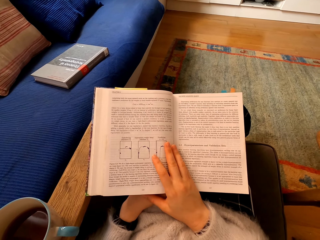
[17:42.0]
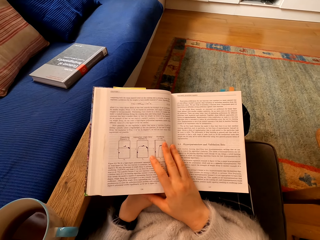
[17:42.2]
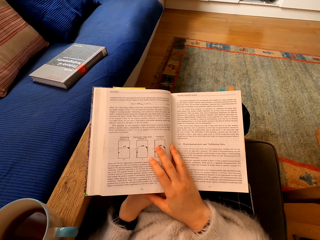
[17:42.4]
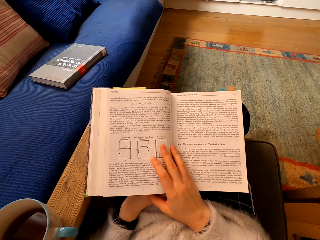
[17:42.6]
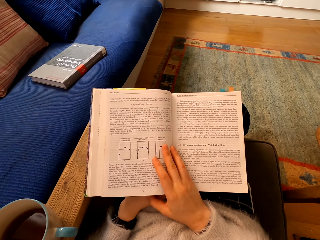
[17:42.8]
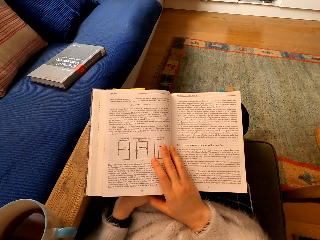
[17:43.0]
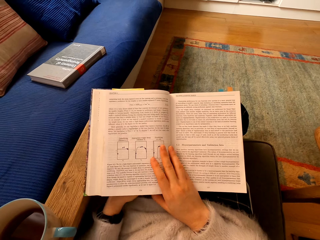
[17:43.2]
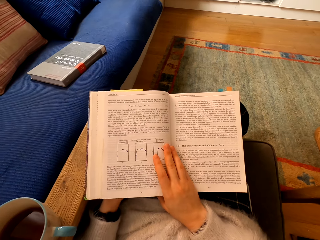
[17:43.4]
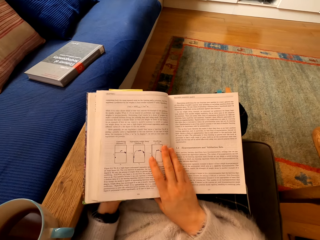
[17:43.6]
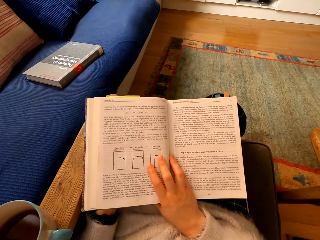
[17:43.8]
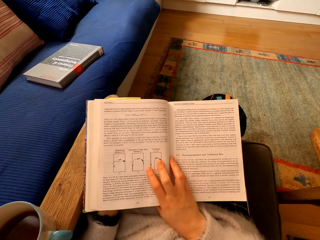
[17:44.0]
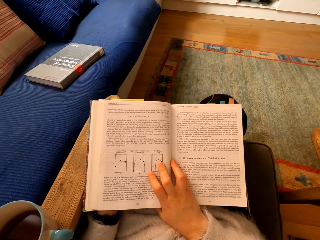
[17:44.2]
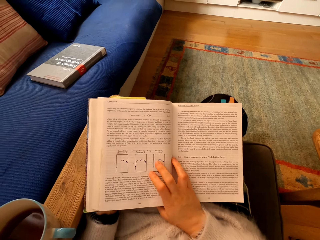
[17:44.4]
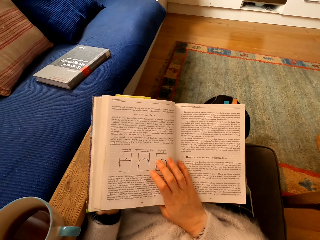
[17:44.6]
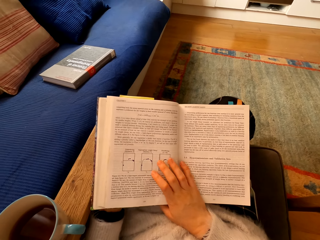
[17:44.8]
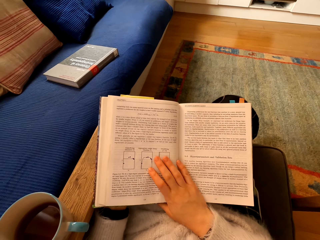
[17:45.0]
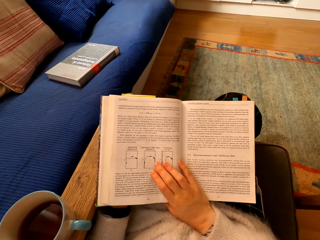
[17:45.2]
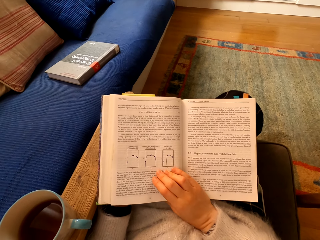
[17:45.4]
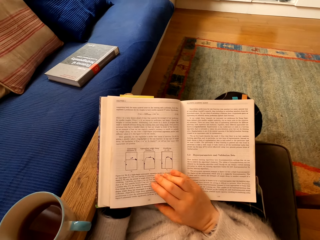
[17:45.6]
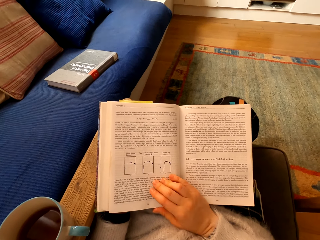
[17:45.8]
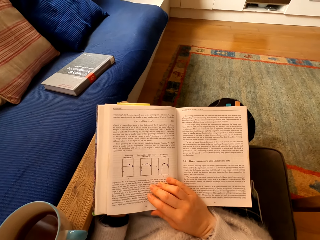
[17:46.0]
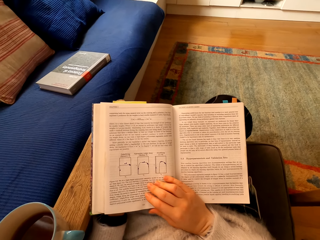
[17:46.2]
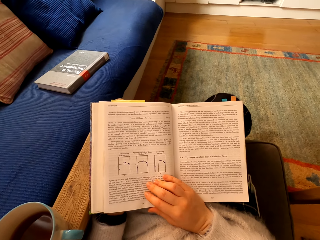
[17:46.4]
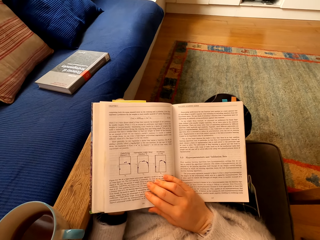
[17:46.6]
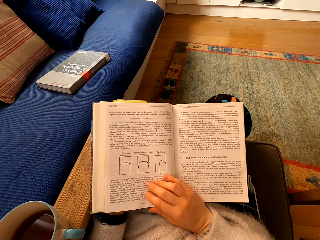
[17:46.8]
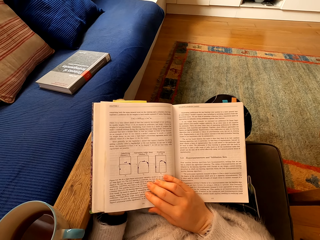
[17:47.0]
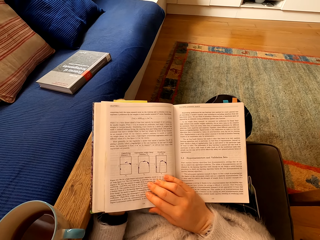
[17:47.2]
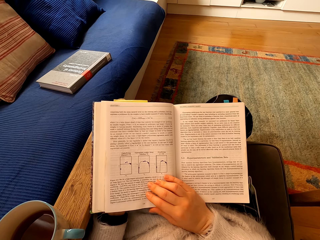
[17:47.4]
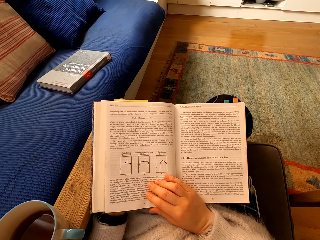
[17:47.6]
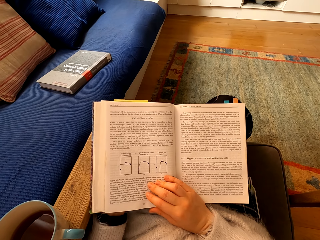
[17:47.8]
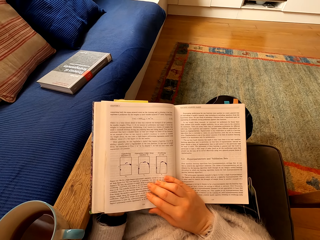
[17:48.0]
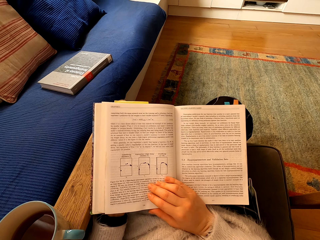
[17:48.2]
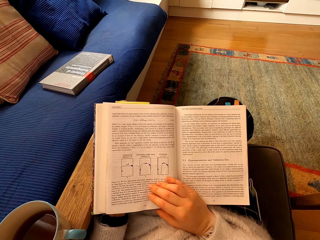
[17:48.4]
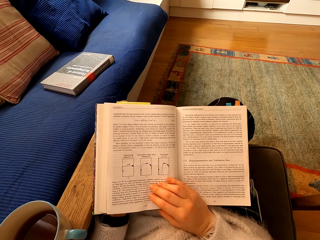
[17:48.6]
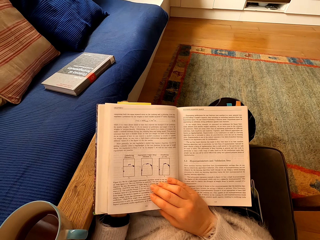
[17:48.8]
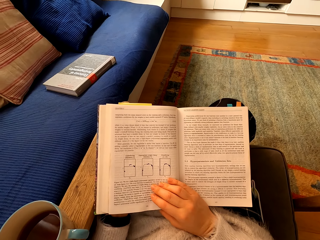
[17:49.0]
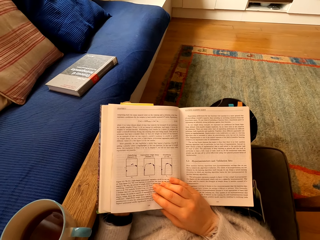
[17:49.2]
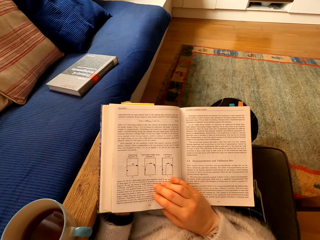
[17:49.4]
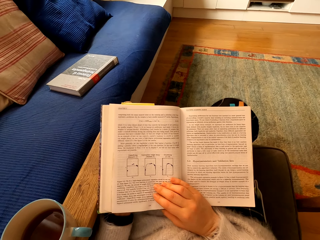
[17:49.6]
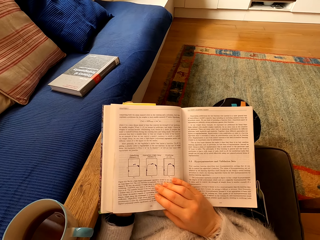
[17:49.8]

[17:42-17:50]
The camera wearer touches the book. They read the book.

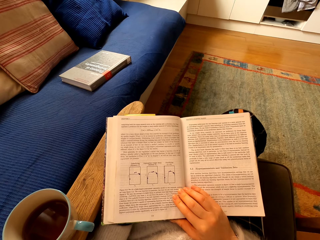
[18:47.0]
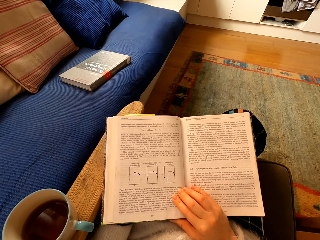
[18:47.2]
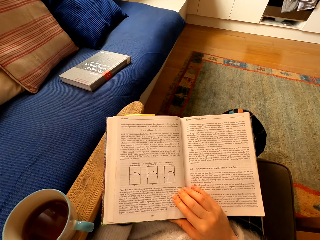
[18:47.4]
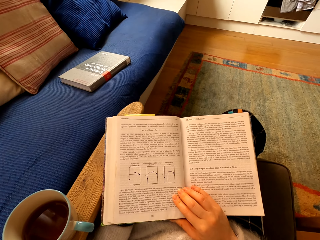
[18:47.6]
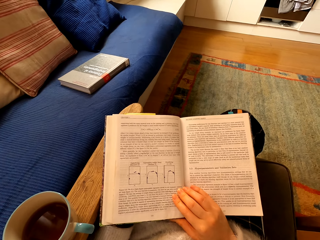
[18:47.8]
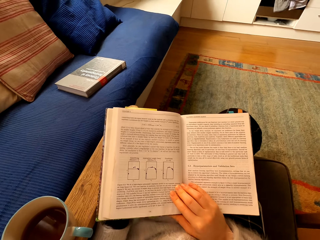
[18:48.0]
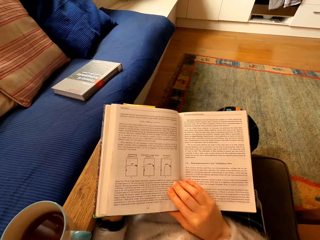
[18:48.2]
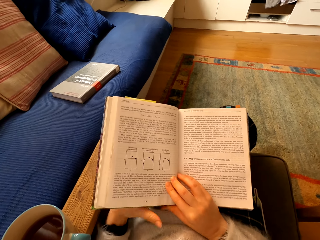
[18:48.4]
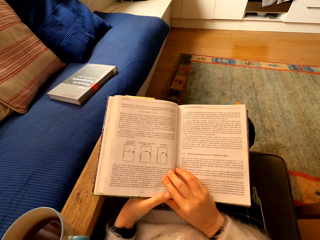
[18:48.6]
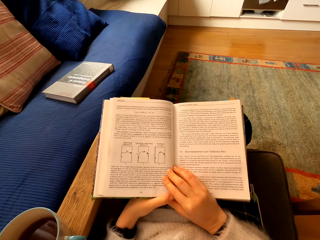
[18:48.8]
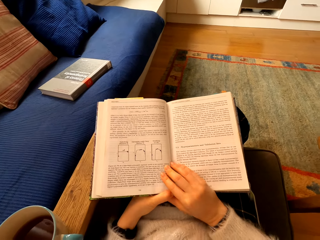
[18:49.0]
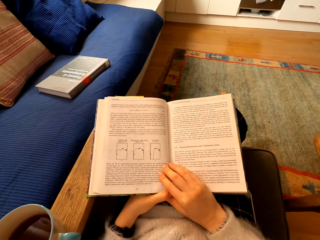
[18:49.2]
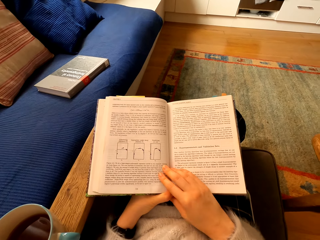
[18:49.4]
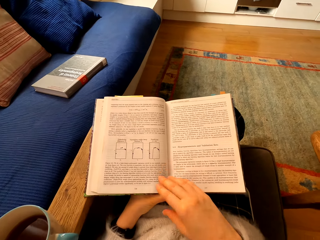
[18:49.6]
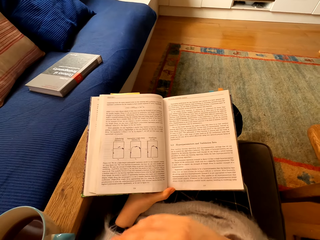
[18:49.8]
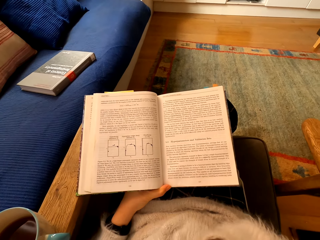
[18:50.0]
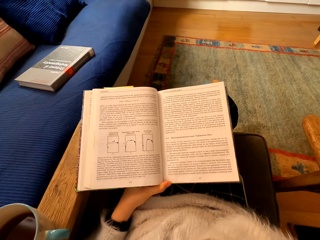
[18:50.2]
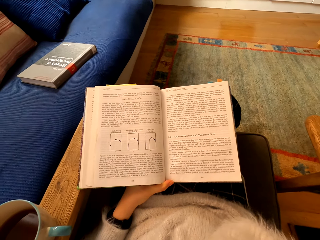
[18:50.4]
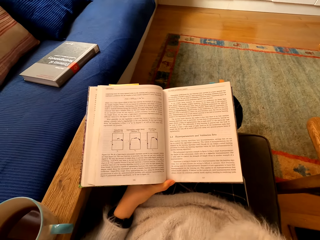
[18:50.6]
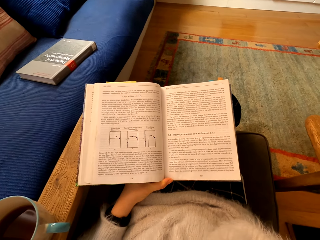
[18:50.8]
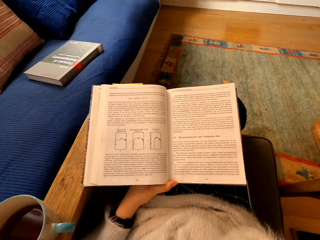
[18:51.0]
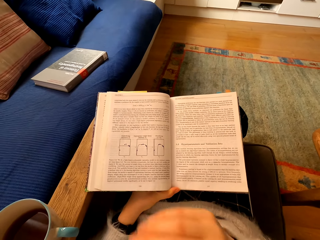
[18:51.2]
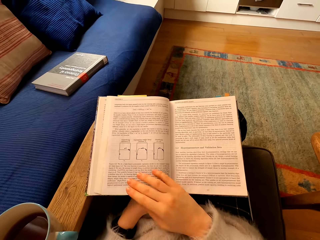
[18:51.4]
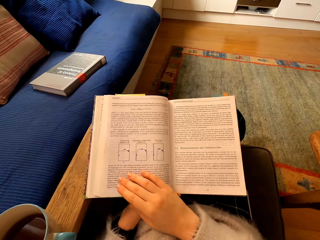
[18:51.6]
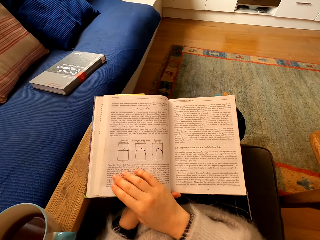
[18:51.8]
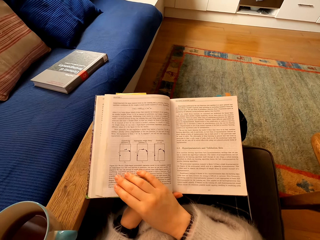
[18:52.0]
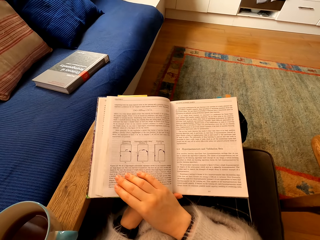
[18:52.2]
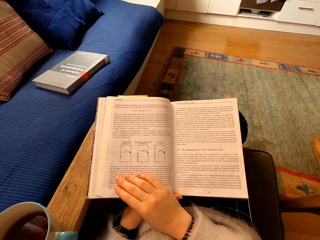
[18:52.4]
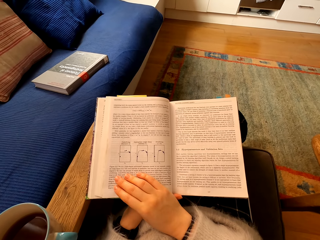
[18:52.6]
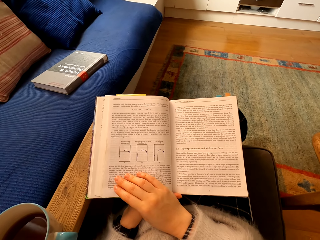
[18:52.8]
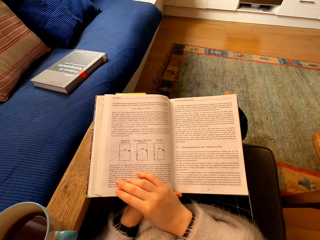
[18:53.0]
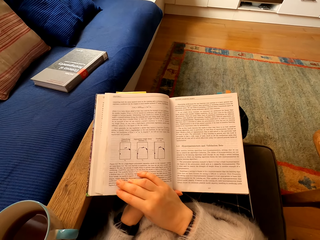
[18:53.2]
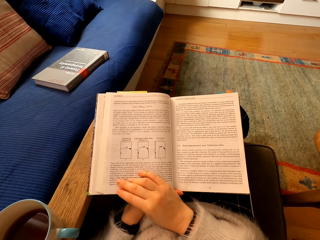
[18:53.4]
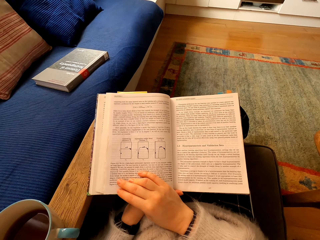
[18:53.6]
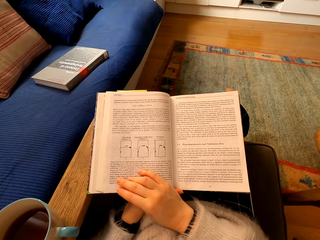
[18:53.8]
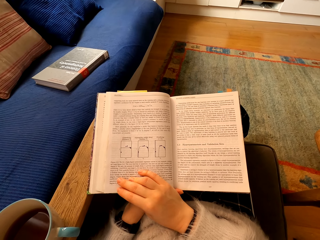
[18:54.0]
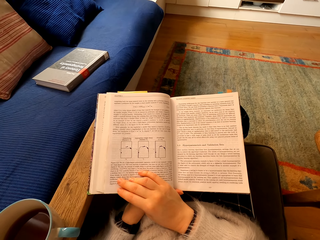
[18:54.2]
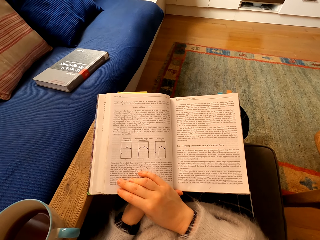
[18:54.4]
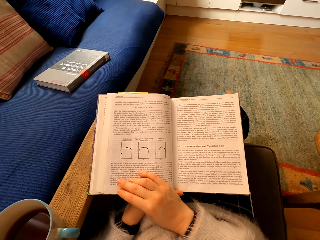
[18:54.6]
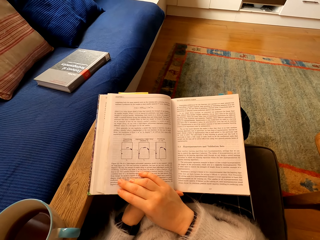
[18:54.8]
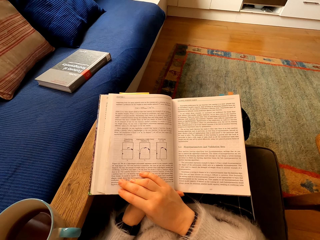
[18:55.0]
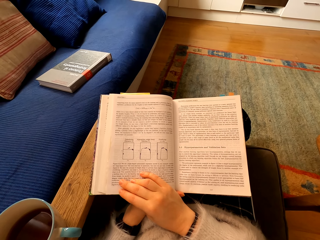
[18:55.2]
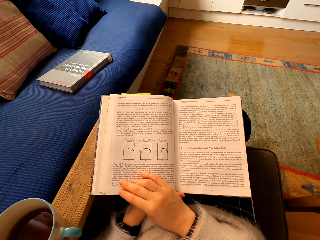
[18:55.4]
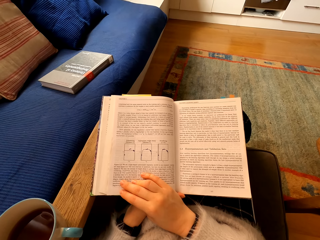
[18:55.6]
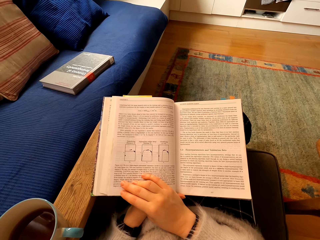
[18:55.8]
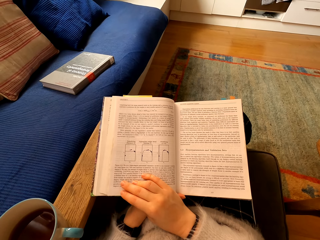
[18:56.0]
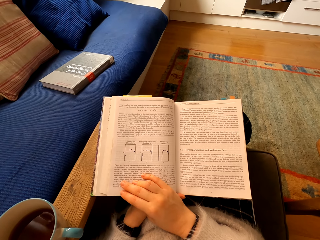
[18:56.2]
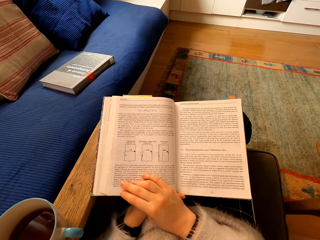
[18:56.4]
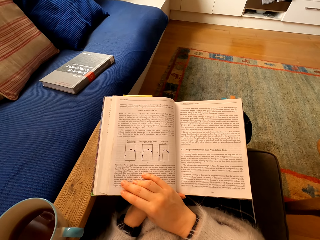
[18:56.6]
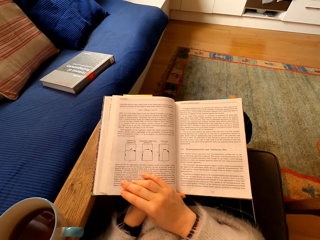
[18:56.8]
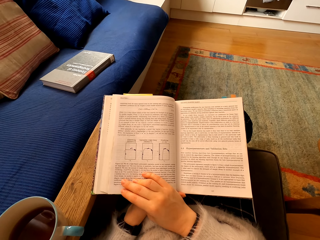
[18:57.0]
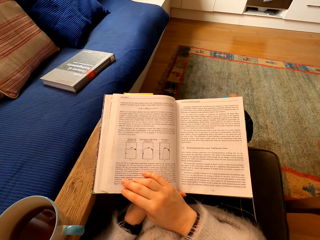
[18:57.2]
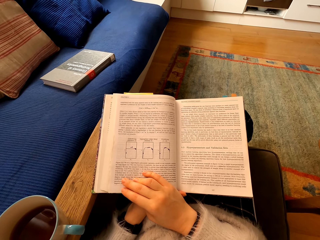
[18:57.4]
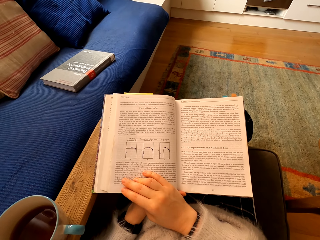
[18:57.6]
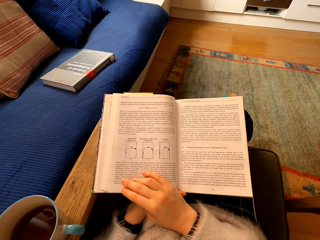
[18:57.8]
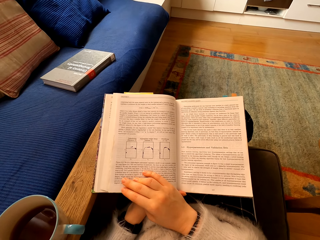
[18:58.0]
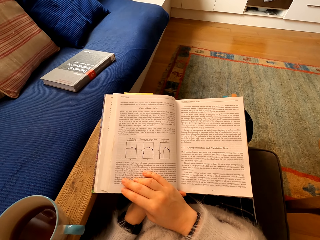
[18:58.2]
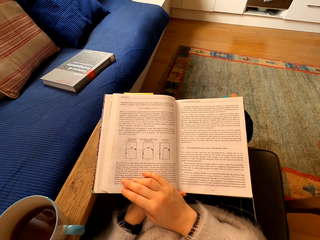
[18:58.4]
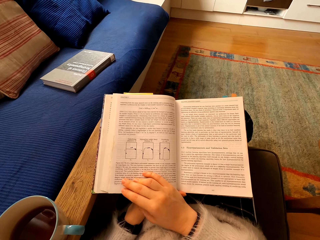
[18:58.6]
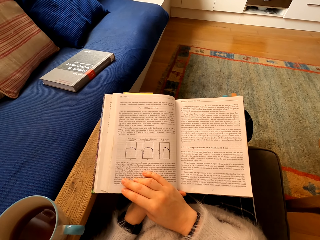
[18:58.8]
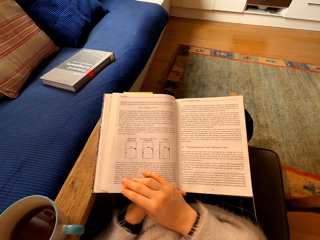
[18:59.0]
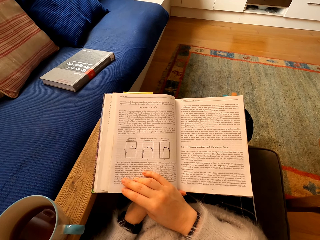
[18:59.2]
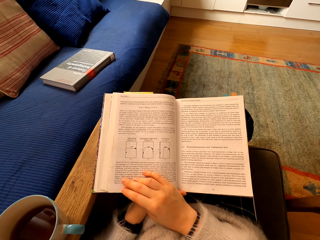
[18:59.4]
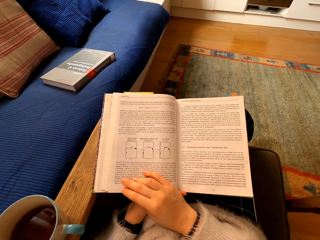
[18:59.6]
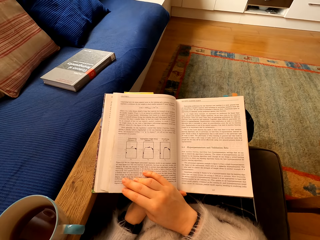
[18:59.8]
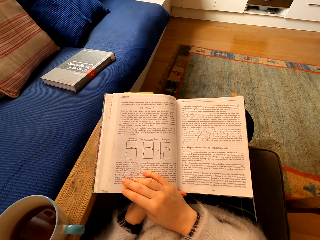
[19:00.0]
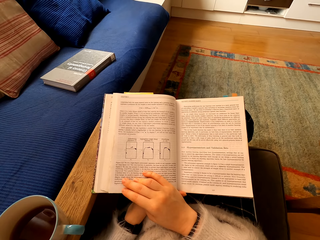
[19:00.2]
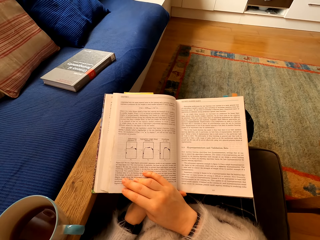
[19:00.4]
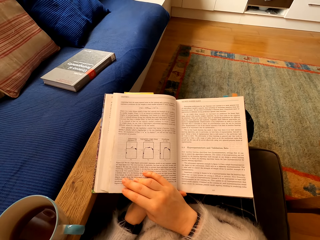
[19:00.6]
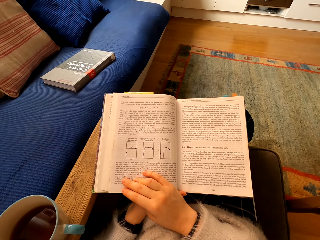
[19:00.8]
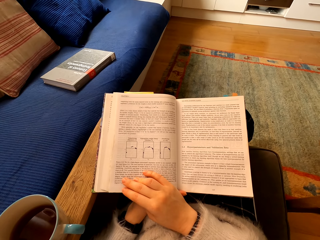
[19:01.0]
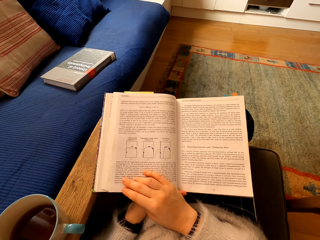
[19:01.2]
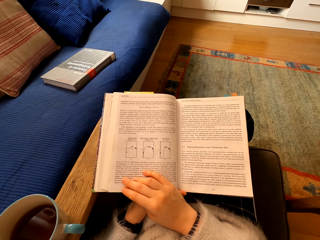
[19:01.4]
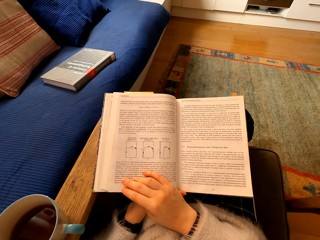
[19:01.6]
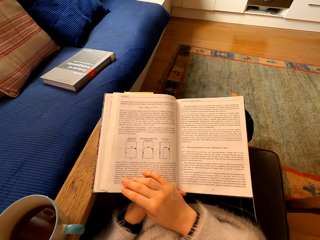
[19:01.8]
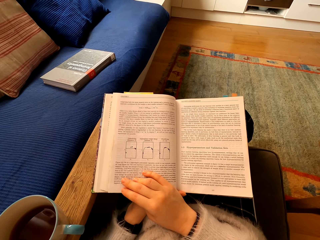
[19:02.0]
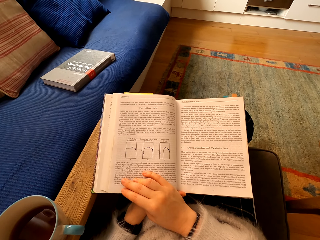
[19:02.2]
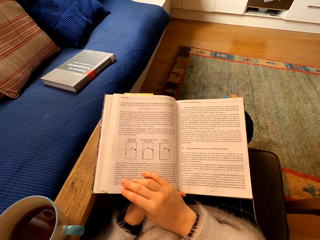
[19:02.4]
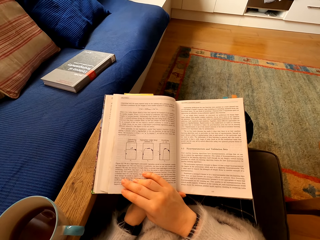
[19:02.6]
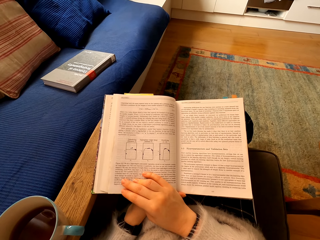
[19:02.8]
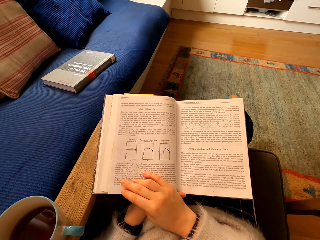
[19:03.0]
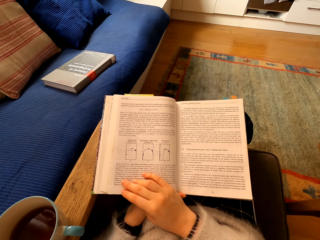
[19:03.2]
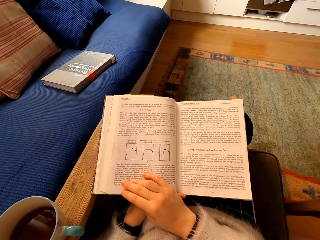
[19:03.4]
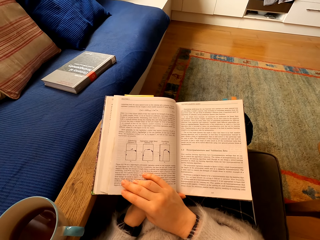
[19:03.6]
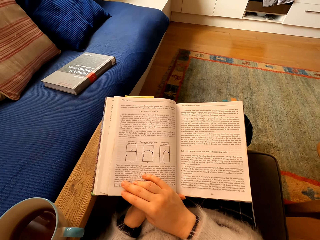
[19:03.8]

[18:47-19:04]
The camera wearer removes the left hand from the book. They touch the page of the book with the right hand. They read the book.
